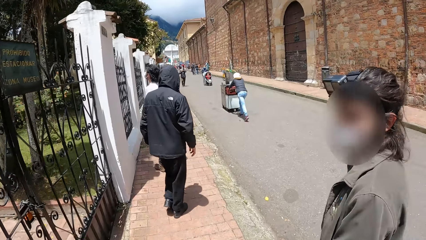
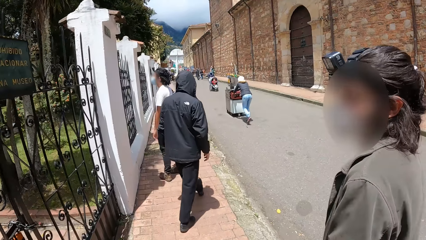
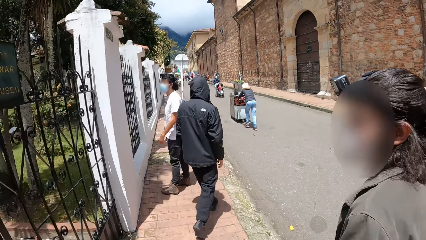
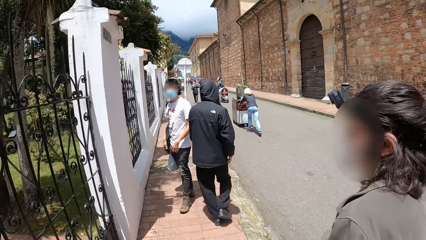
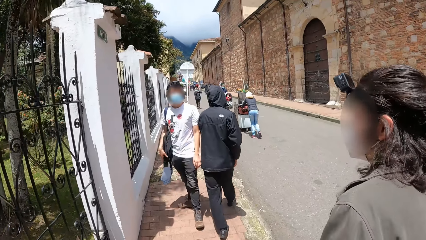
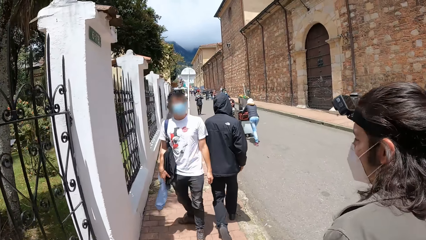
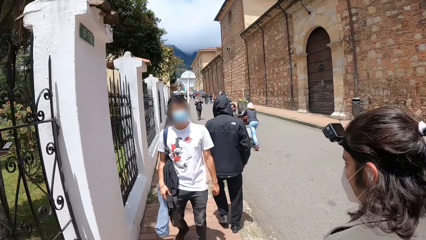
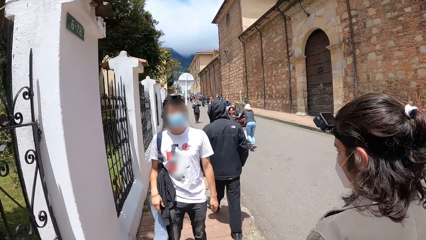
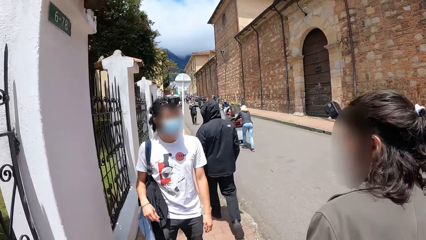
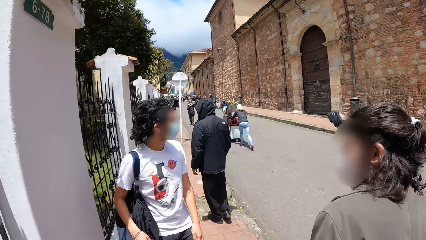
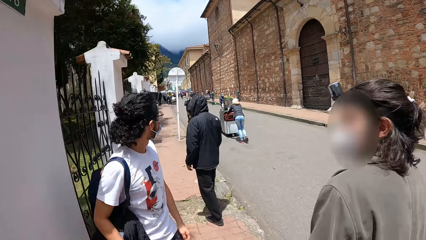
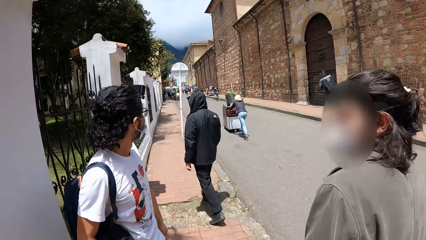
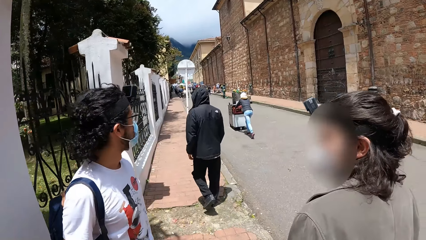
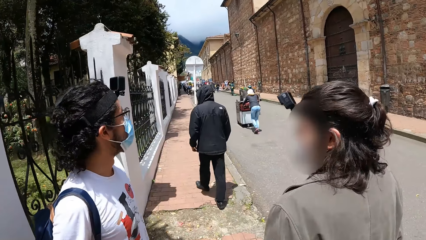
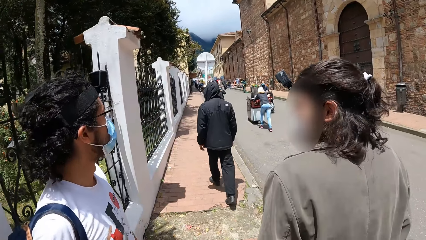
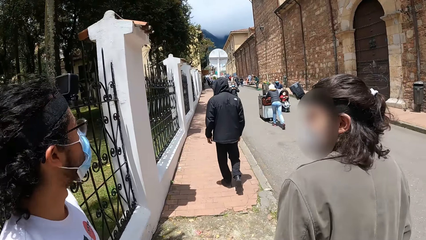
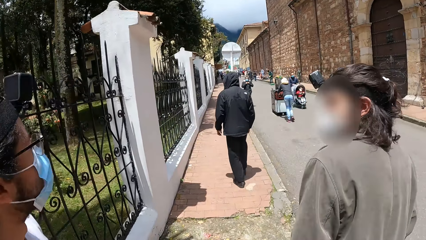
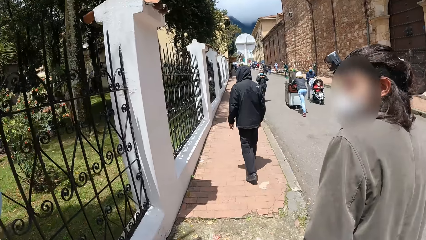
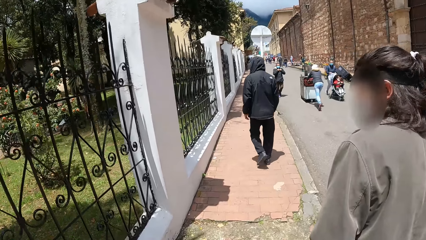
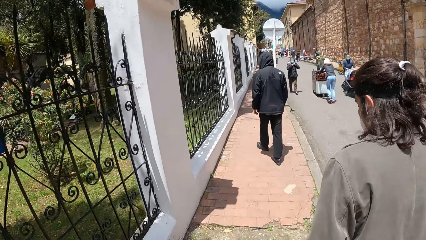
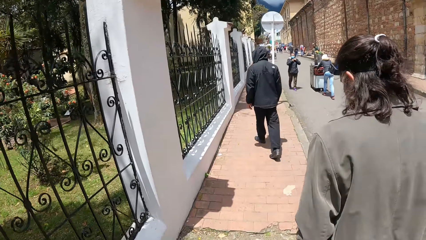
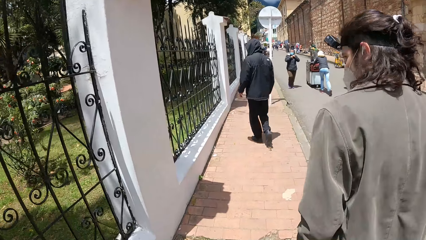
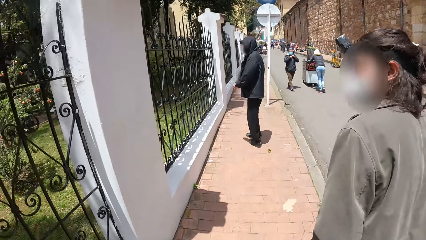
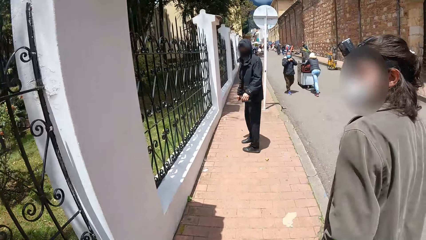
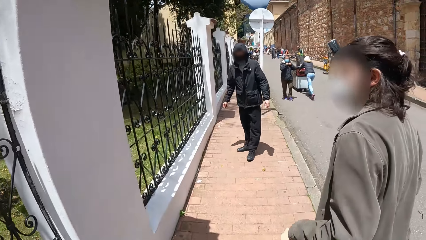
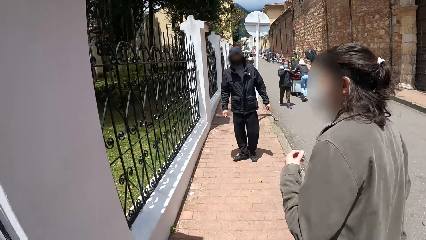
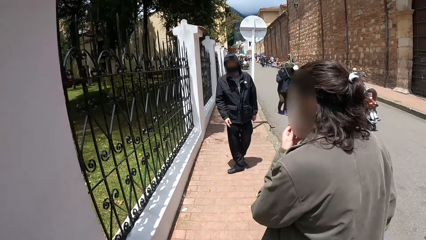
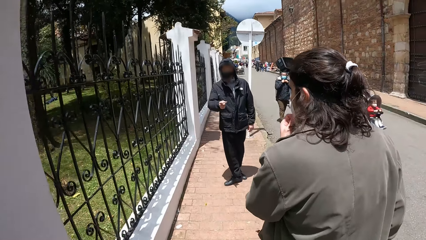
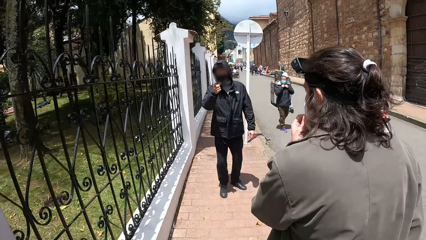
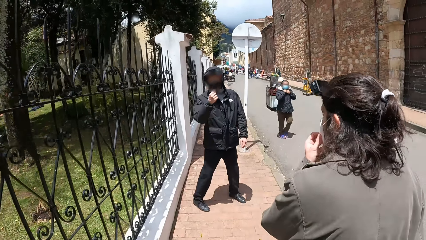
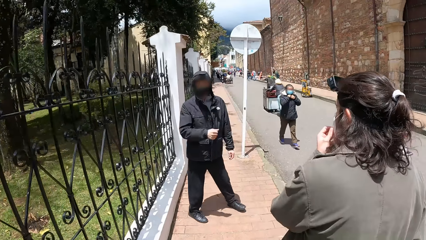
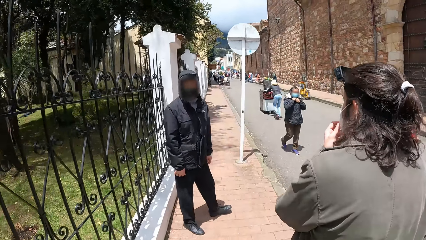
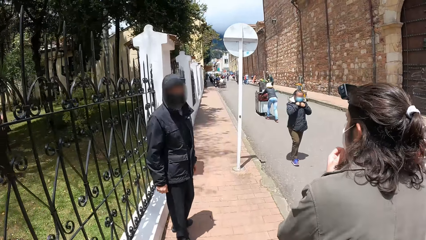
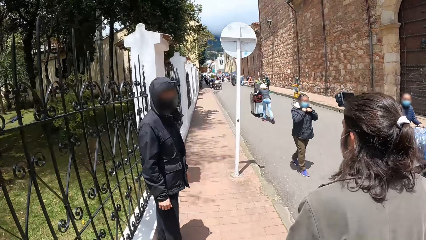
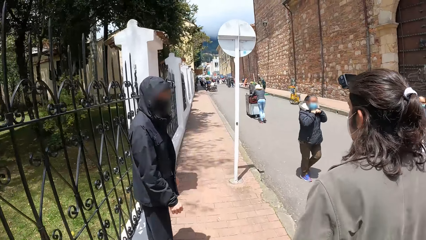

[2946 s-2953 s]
A man interacts with another man.

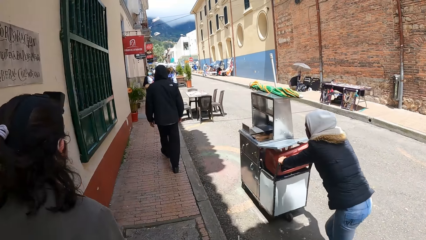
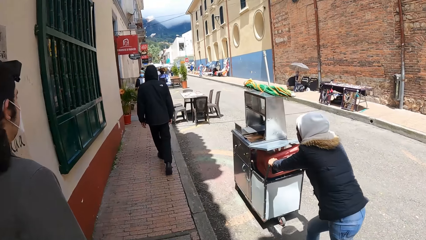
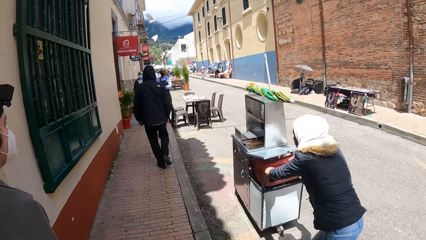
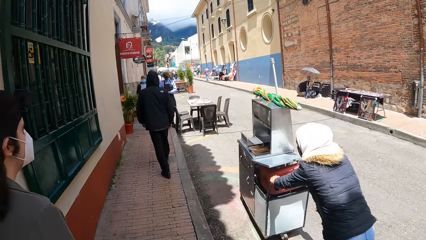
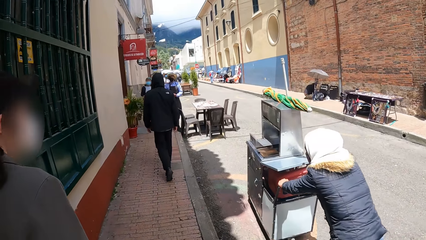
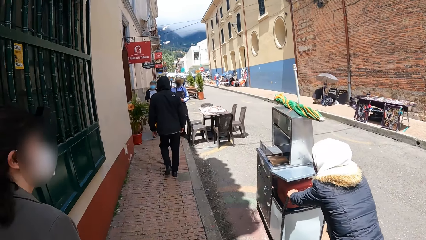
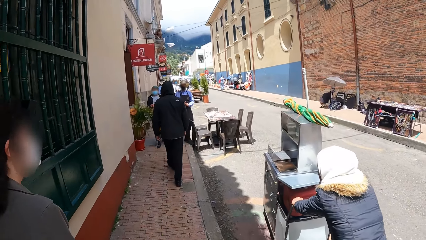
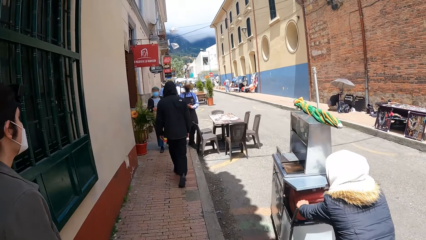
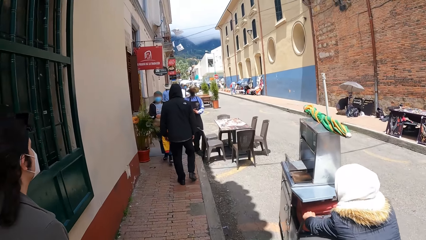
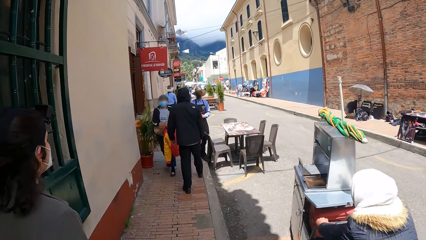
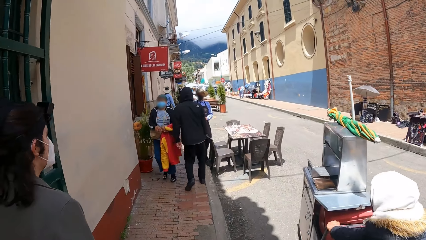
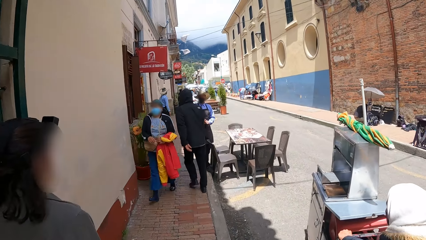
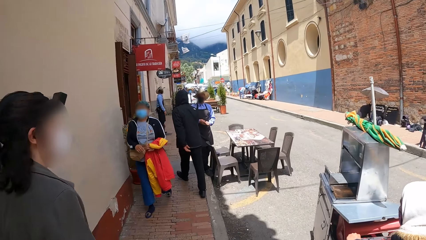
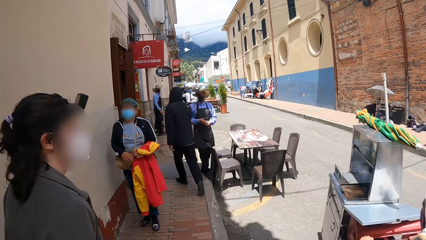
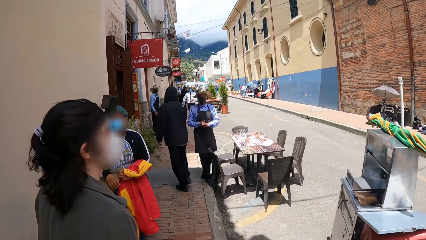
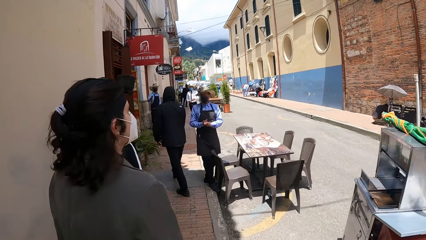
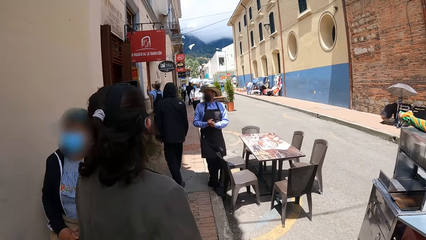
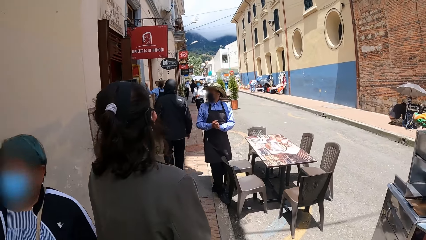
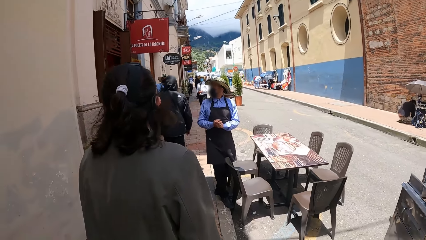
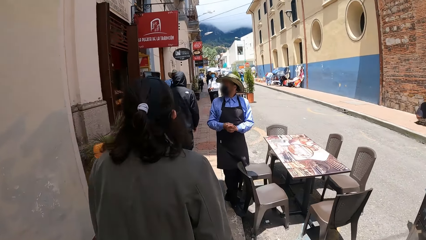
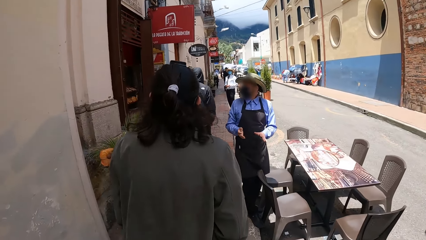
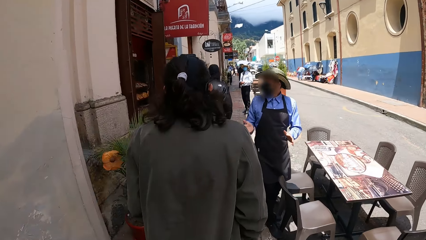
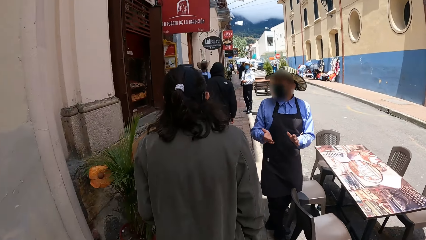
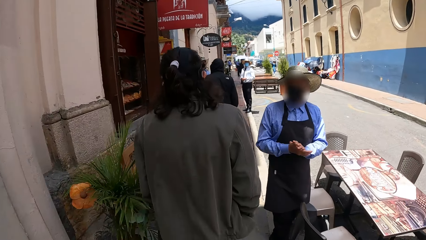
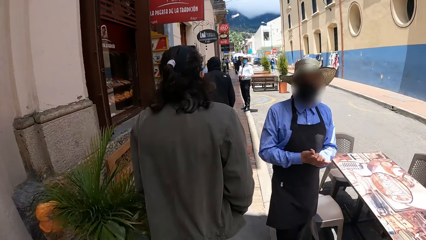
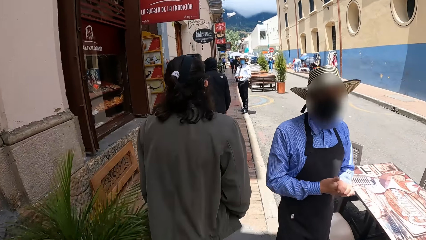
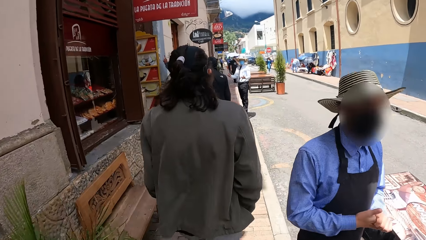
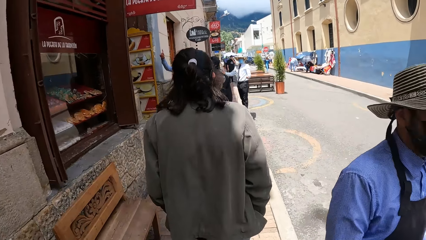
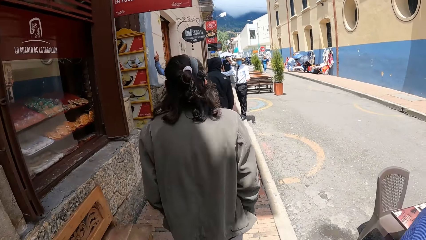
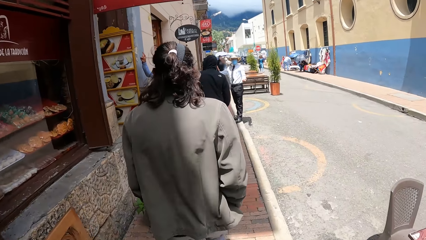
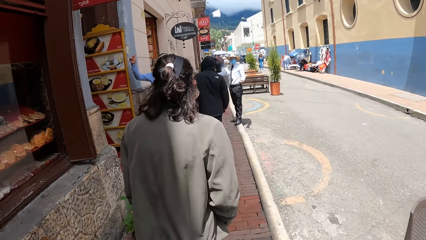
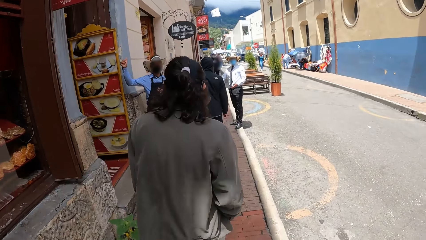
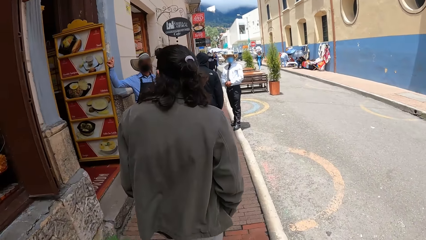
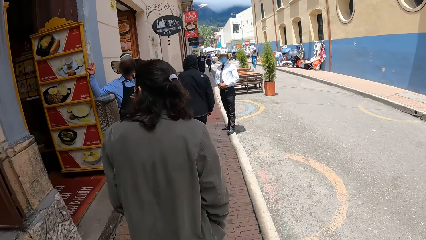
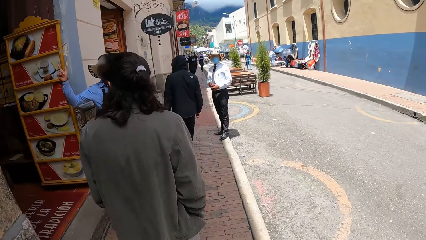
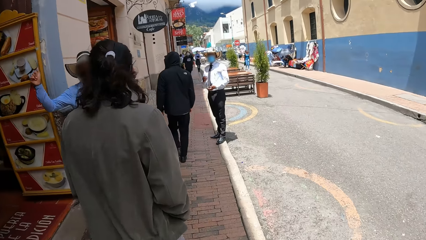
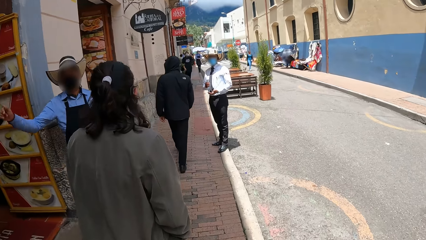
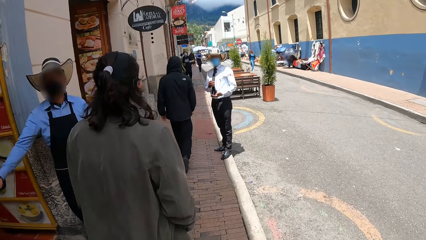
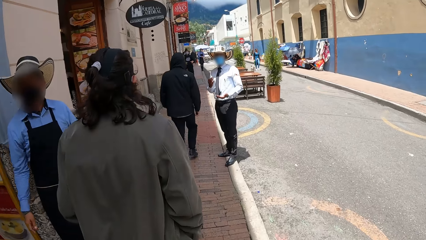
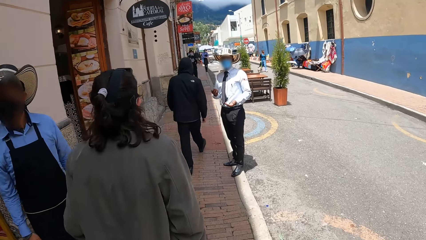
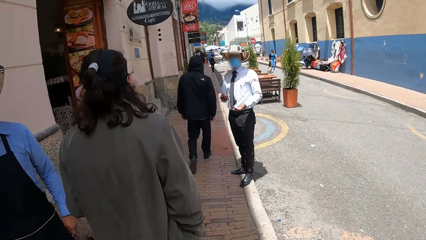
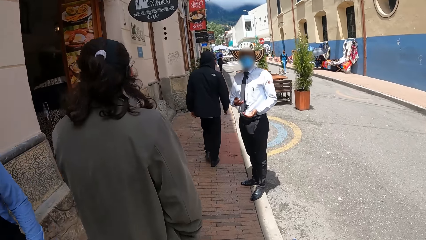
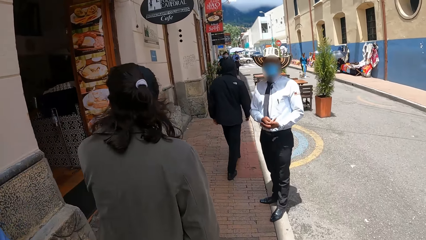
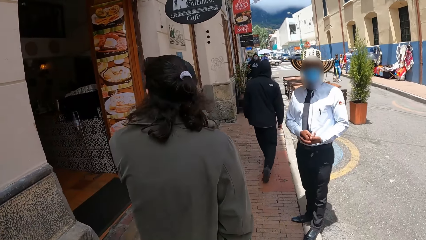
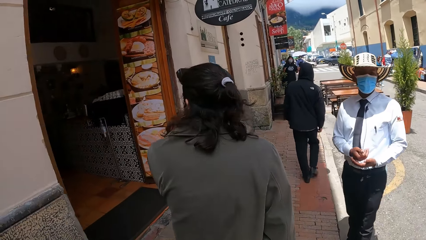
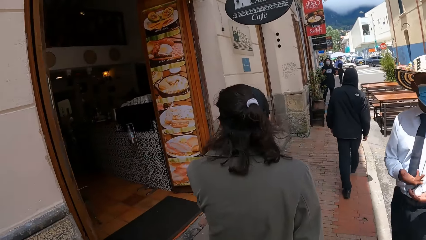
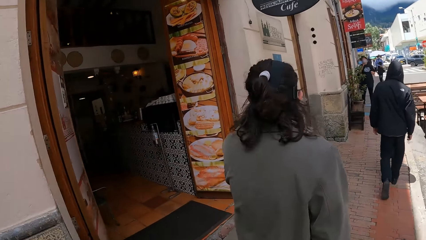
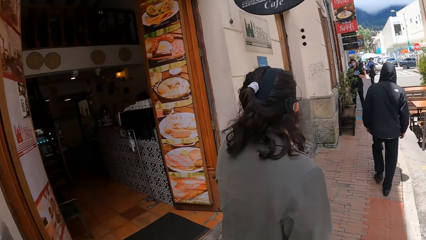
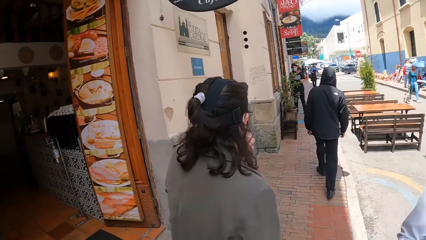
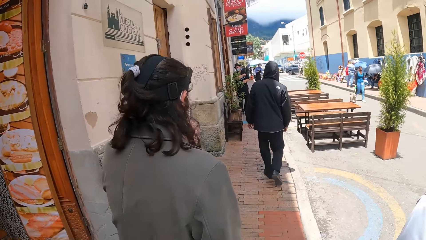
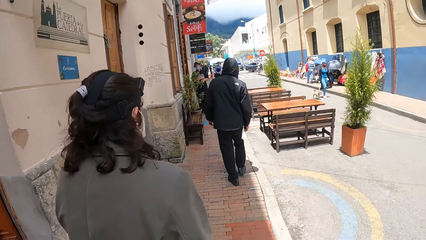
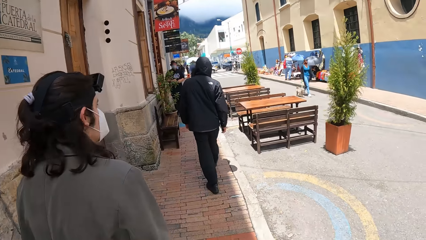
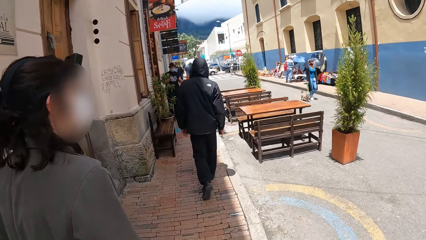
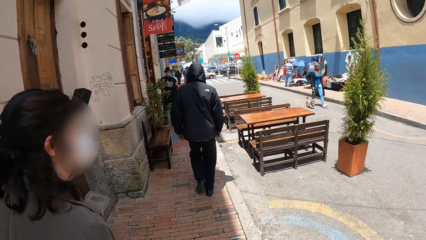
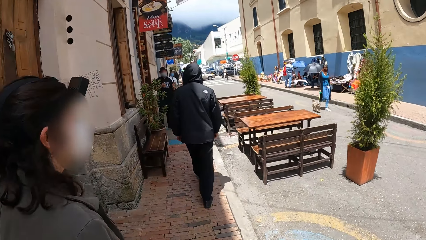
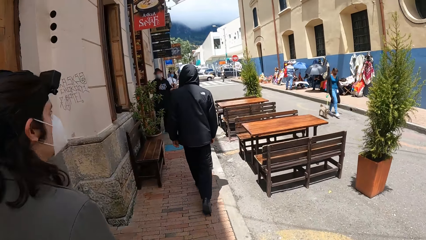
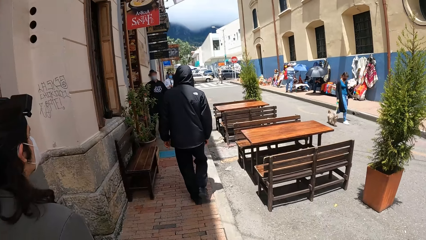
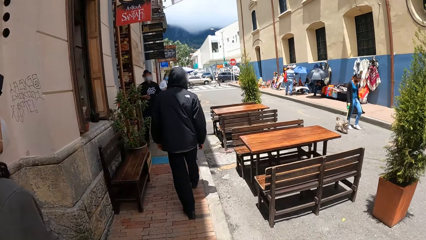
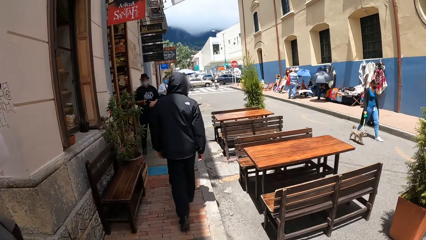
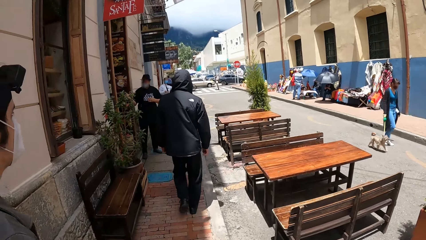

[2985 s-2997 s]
A man walks past a woman. The first man walks past another man. Another woman walks past the first woman. The camera wearer walks past the first woman. The second woman walks past the second man. The camera wearer walks past the second man. The first man walks past a third man. The first man walks past a fourth man. A third woman walks a dog on the road. The second woman walks past the third man. The camera wearer walks past the third man. They walk past the fourth man with the second woman.
